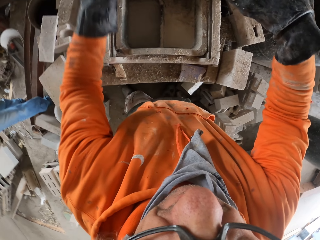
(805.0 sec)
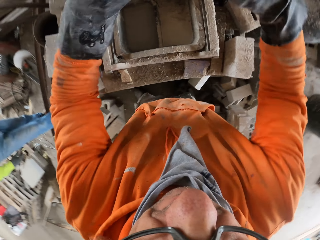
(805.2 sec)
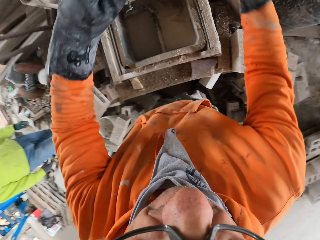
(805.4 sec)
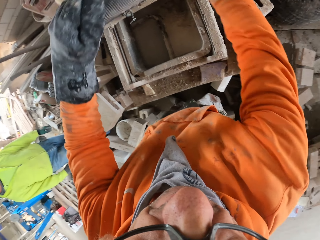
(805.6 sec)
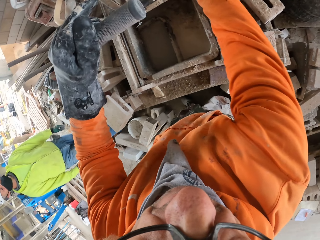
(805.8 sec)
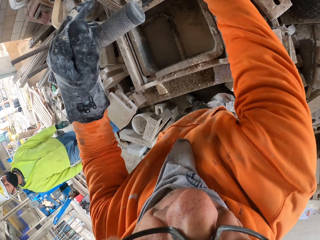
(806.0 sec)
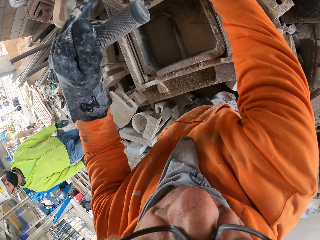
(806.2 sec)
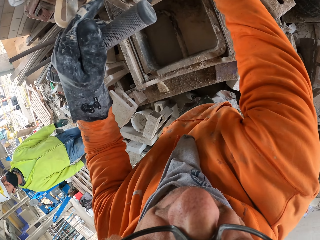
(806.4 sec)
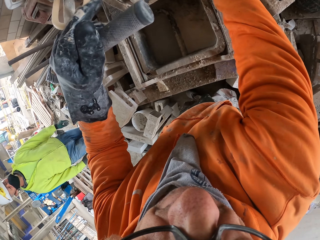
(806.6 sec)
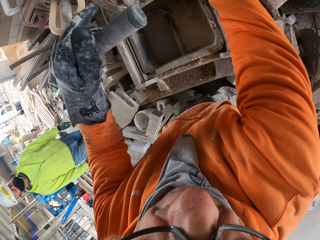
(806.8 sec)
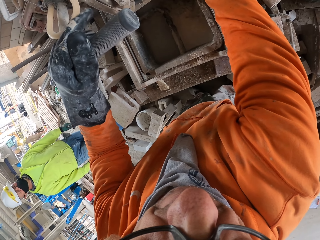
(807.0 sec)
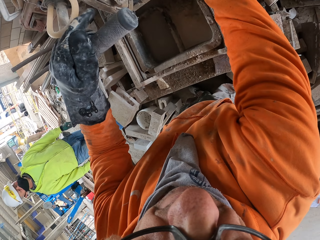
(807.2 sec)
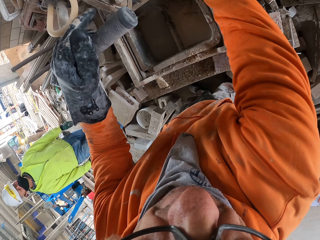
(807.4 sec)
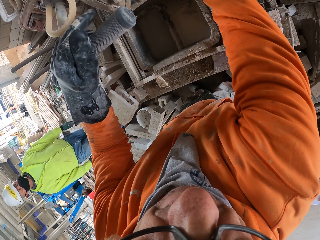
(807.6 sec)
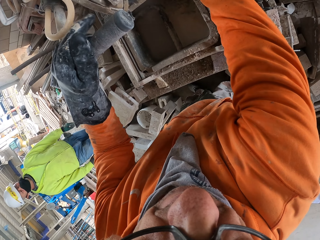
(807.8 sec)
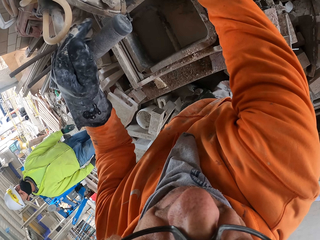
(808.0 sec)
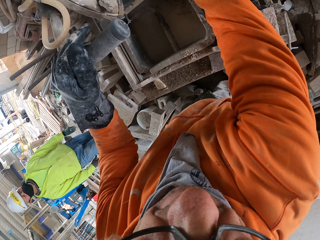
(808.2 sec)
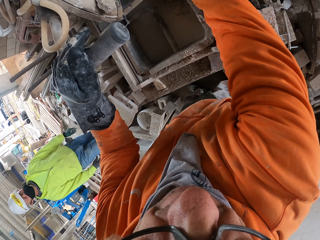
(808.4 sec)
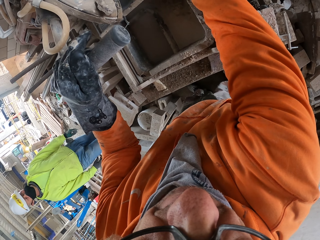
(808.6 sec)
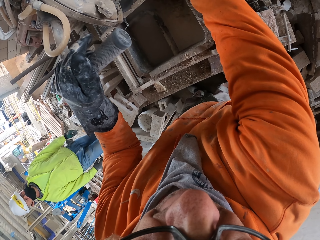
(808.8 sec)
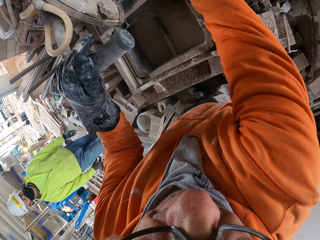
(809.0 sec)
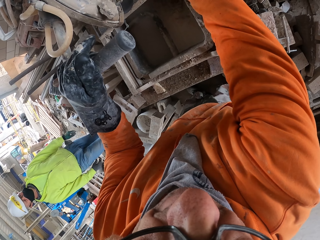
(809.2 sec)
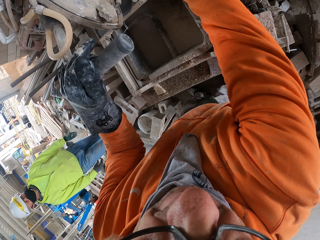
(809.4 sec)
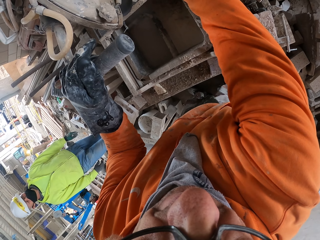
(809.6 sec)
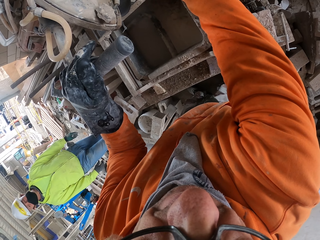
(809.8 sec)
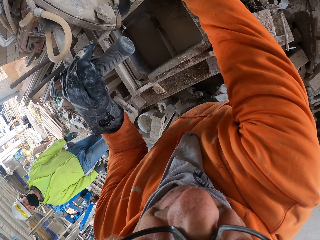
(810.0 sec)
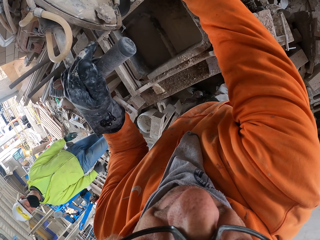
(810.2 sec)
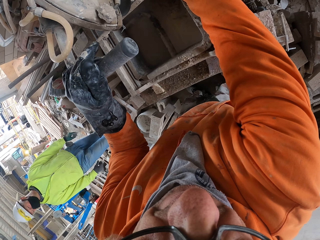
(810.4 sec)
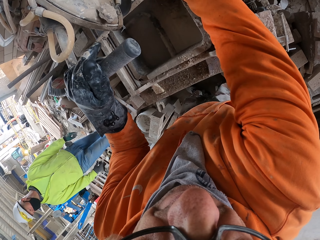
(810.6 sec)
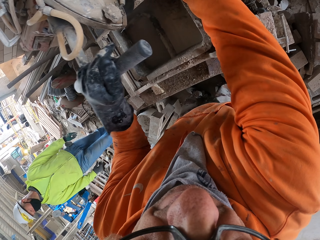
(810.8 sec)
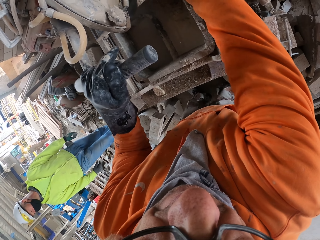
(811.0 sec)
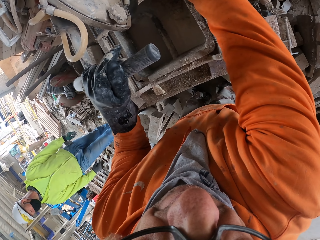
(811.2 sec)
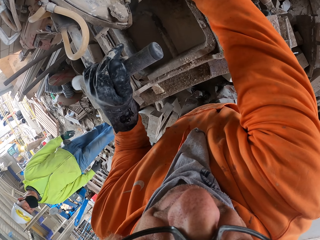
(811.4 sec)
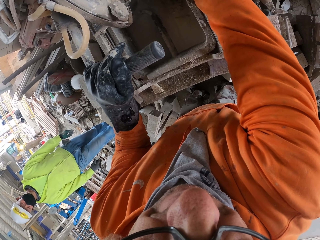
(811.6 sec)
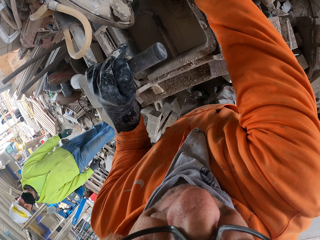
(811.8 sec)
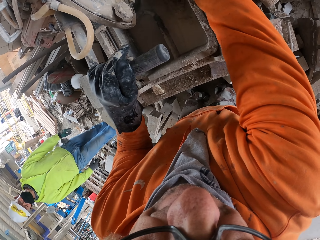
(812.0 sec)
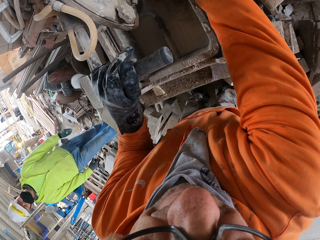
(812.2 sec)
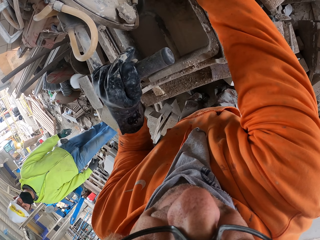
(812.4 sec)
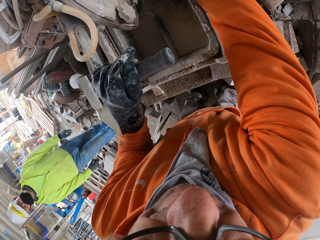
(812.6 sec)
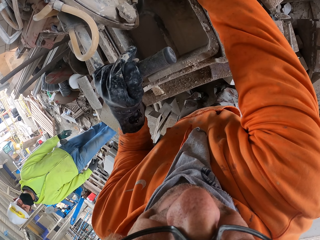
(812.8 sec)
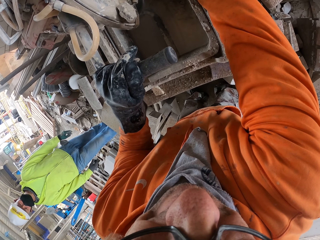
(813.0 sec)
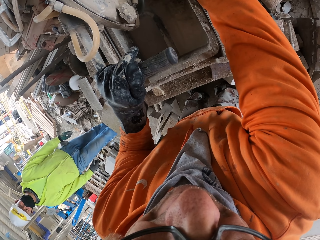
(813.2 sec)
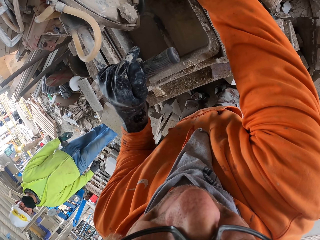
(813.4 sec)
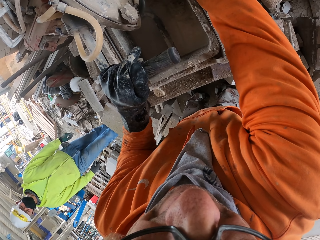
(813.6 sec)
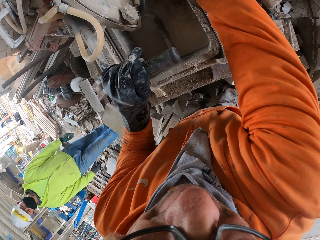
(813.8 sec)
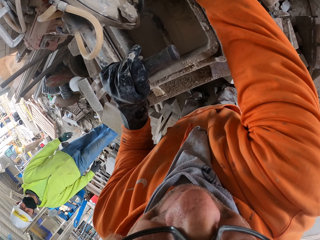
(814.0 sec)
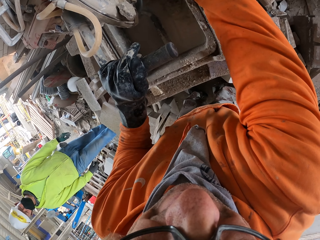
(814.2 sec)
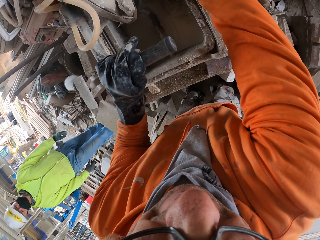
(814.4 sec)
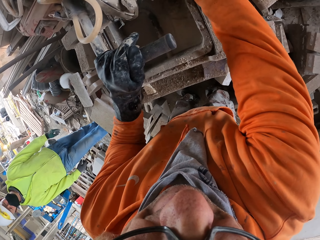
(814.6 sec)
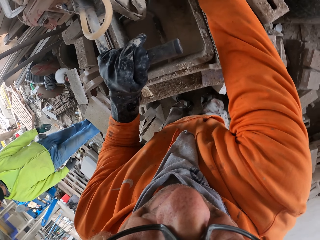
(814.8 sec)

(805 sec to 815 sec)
The camera wearer adjusts a block on a machine. They cut the block with the machine.

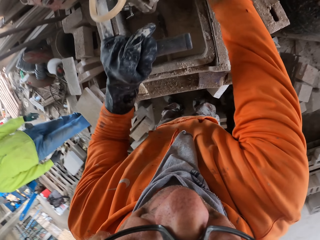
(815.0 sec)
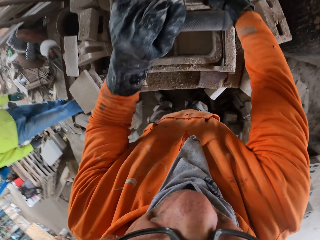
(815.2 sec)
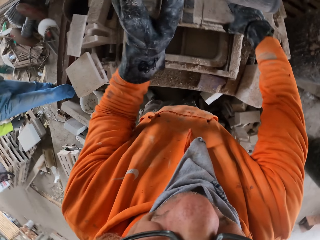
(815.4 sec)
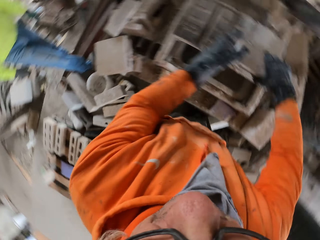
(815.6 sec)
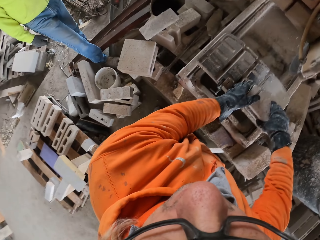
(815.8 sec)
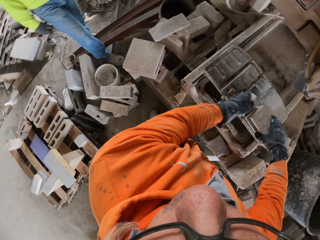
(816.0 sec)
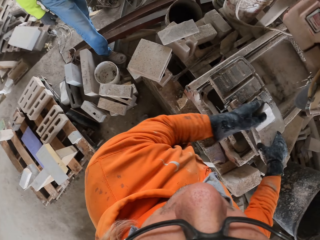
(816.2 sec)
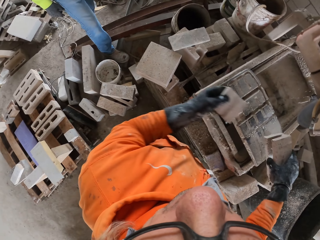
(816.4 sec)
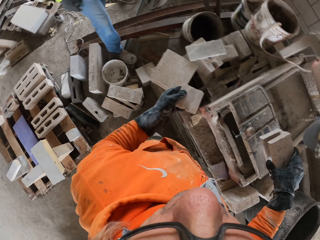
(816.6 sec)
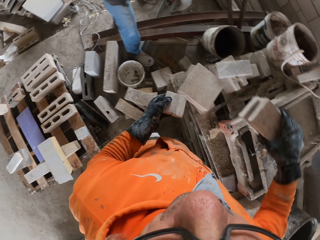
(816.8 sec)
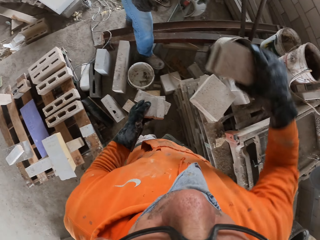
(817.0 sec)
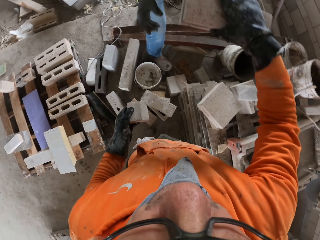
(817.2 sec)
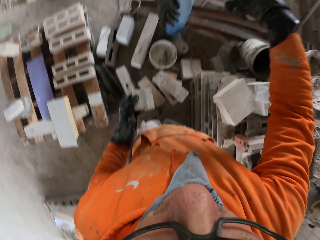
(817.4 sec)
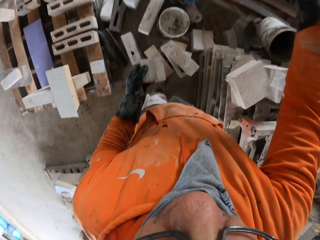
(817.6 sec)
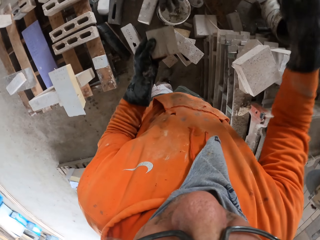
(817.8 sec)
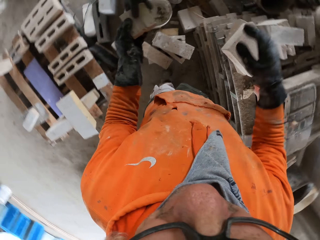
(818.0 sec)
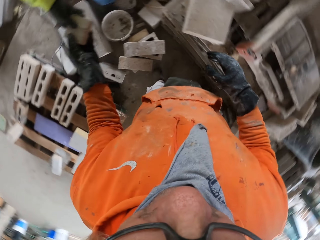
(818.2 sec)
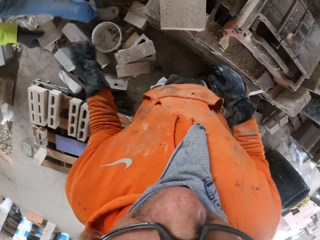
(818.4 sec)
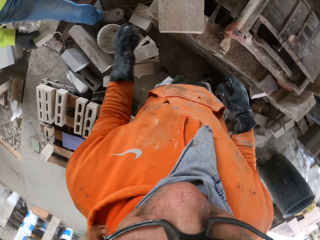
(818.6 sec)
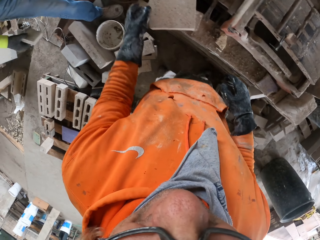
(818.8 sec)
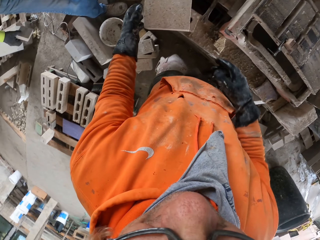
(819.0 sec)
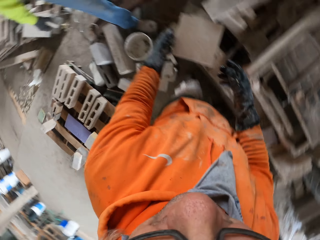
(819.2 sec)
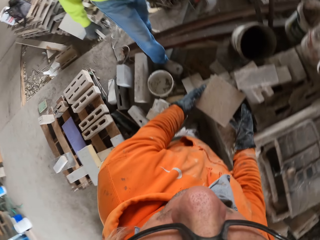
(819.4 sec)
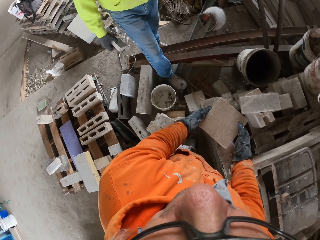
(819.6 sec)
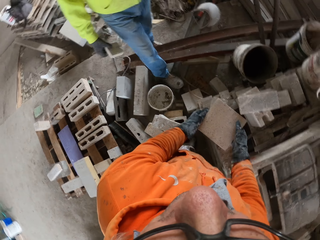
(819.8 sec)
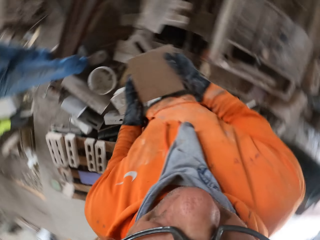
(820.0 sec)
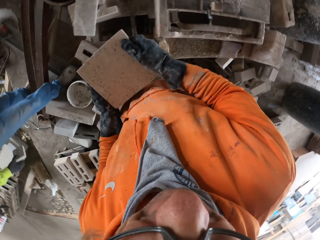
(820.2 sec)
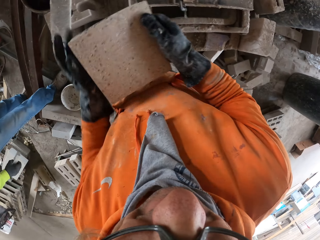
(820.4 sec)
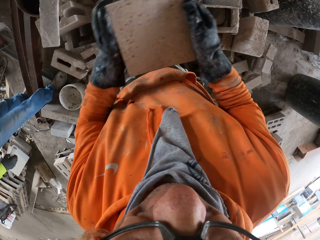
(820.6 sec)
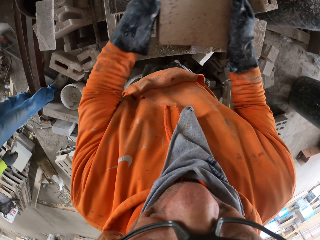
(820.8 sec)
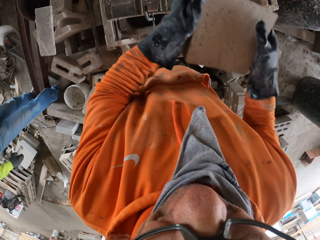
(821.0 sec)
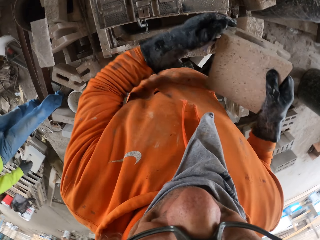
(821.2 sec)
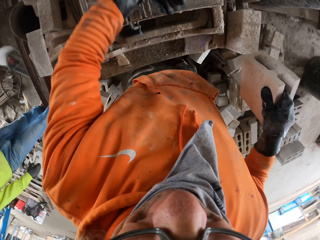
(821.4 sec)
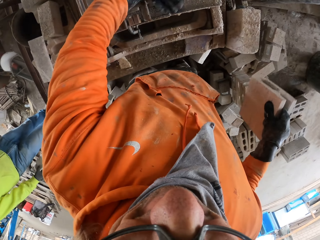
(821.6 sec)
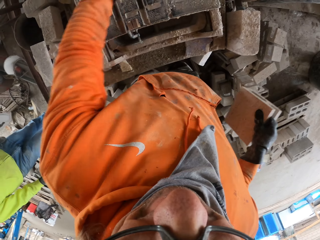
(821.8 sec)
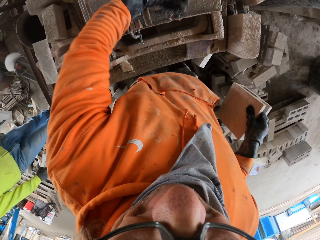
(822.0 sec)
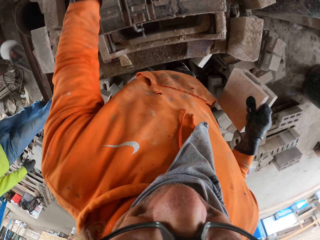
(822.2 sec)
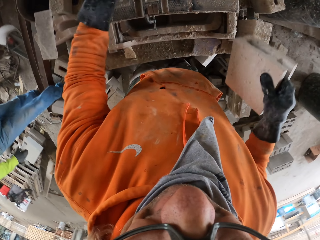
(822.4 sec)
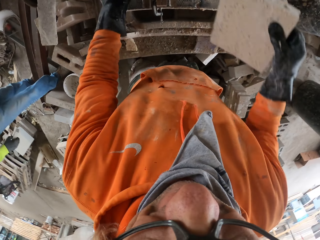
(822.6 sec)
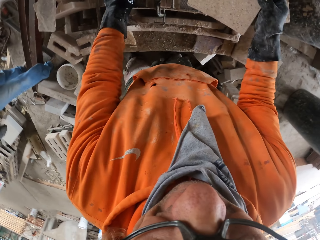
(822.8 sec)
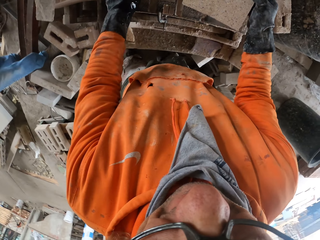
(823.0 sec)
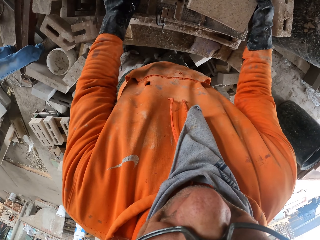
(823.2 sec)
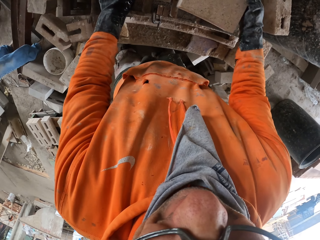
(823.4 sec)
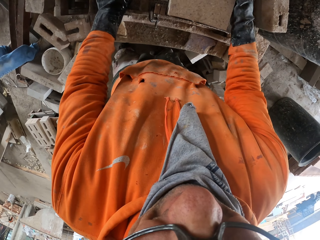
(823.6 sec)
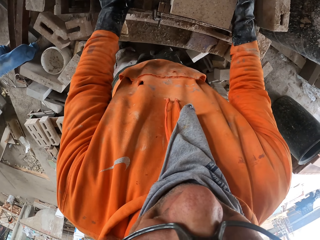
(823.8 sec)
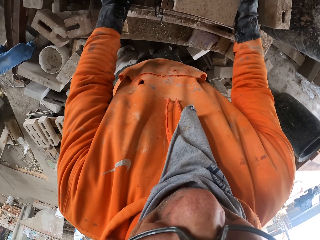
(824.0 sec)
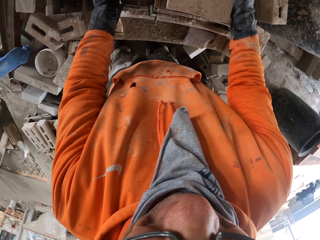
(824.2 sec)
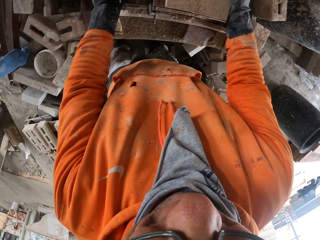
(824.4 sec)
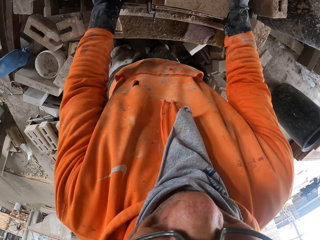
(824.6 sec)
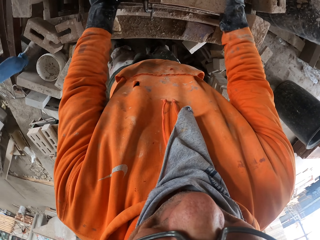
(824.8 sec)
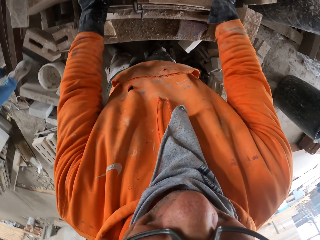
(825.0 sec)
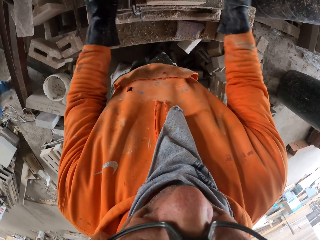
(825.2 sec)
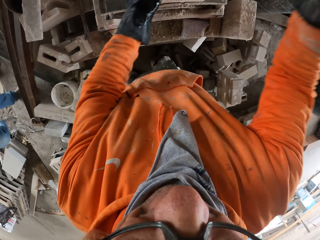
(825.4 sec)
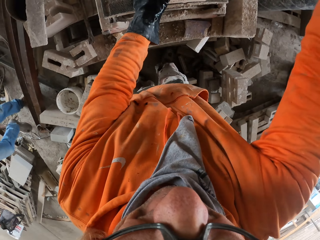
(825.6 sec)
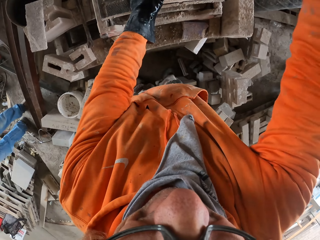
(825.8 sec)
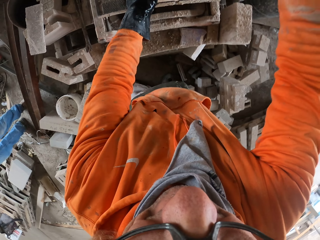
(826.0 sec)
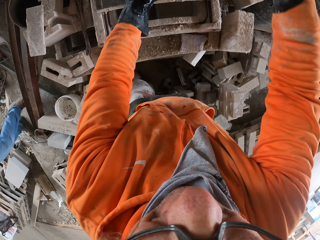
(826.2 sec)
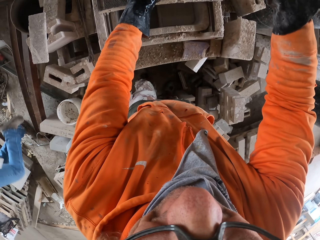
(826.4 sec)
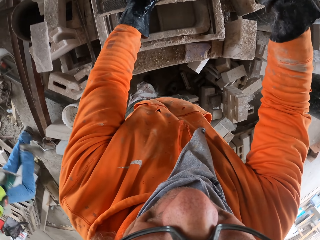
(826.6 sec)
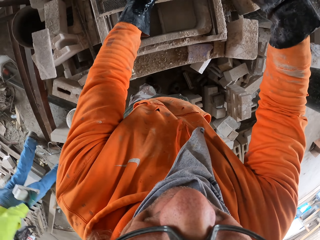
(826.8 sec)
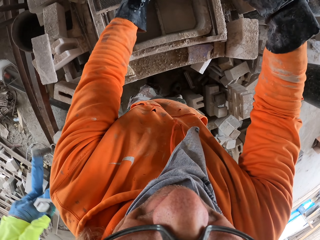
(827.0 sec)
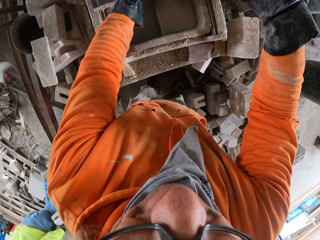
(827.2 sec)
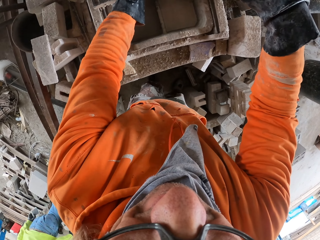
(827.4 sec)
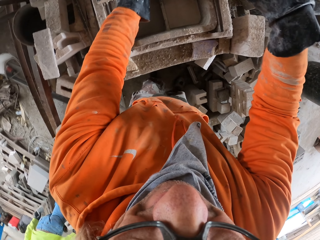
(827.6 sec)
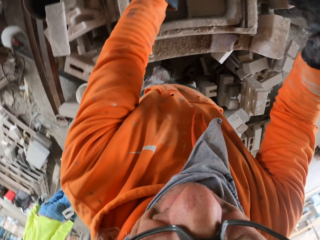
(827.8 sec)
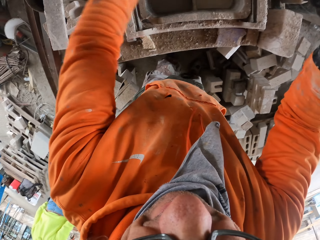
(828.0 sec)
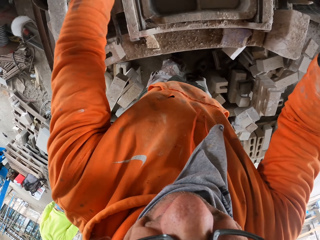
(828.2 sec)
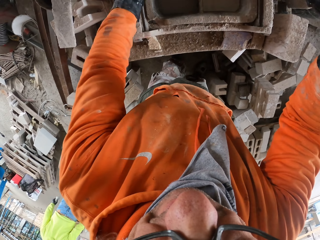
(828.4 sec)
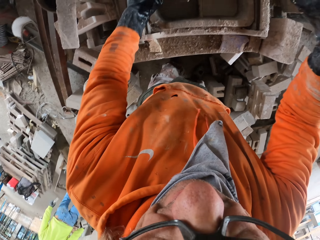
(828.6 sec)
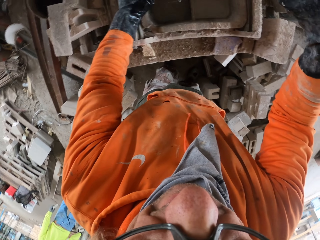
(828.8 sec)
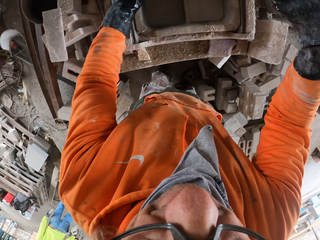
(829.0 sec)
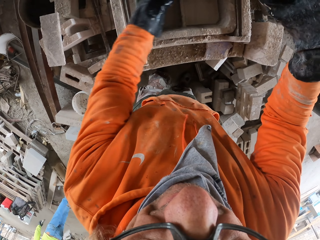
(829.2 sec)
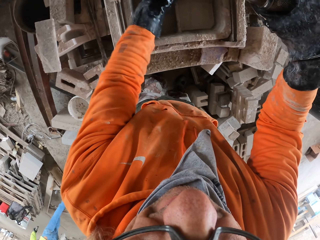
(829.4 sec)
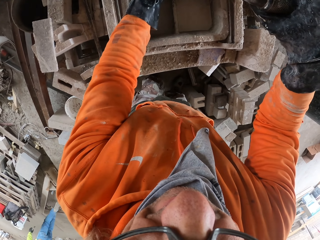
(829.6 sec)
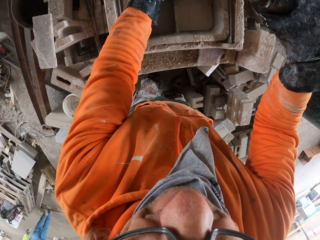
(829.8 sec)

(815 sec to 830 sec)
The camera wearer picks up a block. They hand a man the block. They pick up the block. They rub the machine, adjust the block on the machine, and cut the block with the machine. The man walks around a garage. The camera wearer cuts the bricks.
